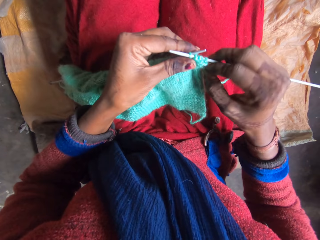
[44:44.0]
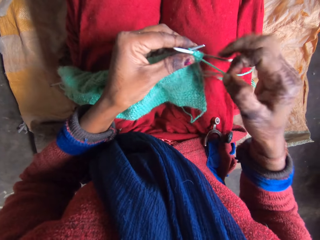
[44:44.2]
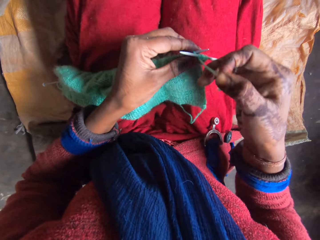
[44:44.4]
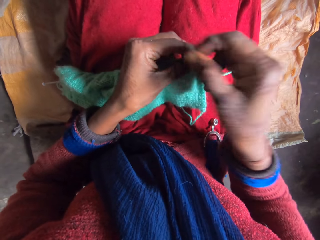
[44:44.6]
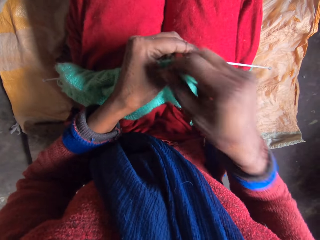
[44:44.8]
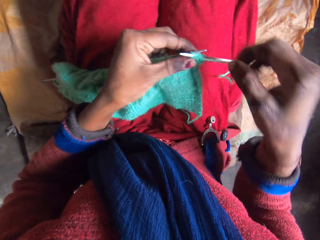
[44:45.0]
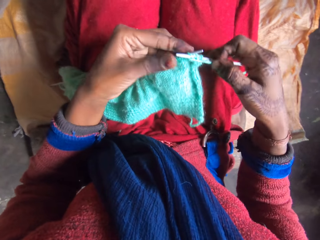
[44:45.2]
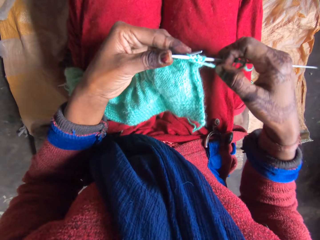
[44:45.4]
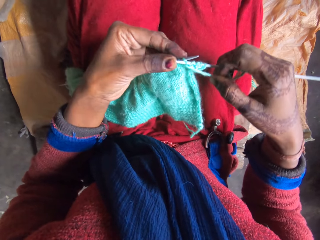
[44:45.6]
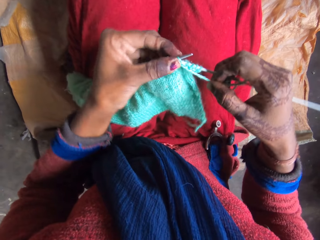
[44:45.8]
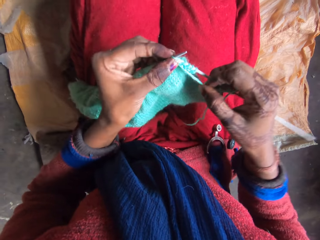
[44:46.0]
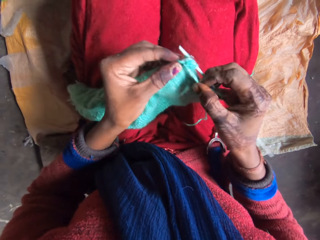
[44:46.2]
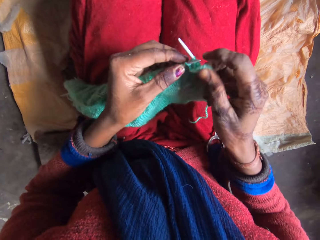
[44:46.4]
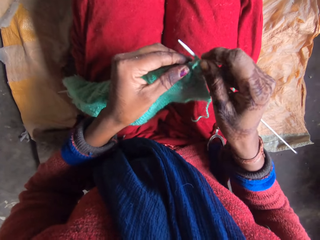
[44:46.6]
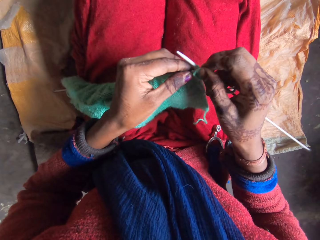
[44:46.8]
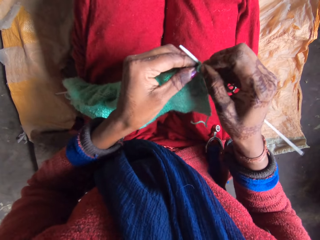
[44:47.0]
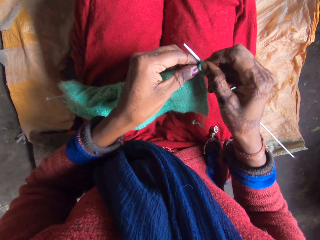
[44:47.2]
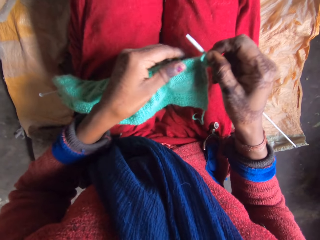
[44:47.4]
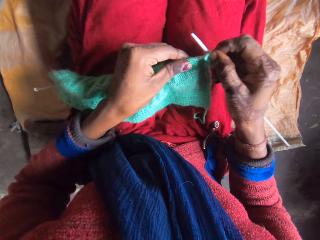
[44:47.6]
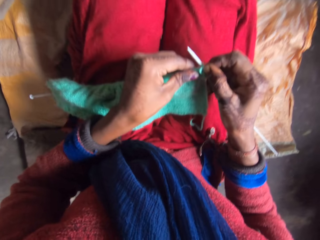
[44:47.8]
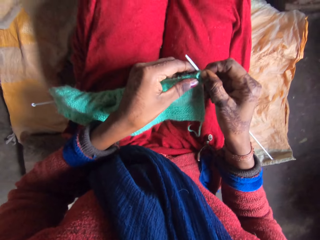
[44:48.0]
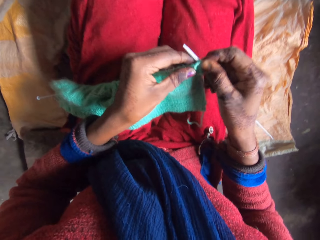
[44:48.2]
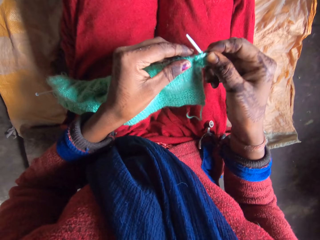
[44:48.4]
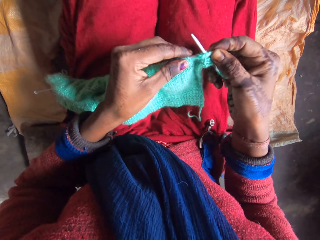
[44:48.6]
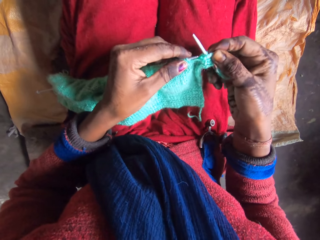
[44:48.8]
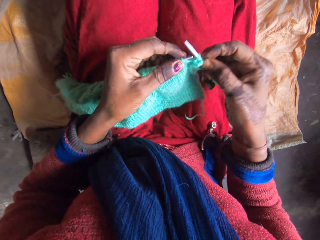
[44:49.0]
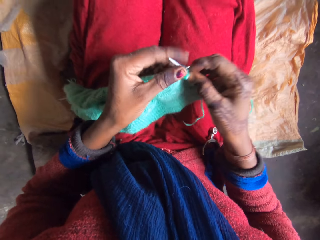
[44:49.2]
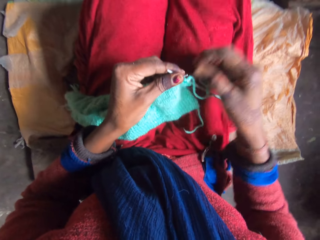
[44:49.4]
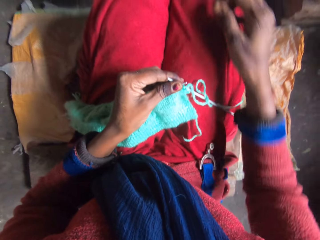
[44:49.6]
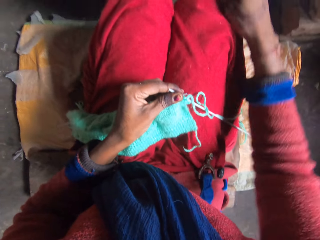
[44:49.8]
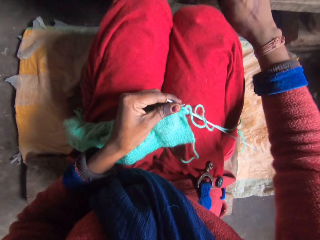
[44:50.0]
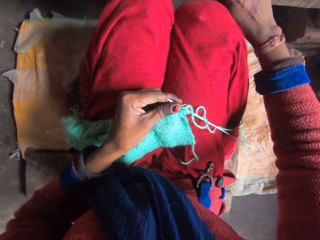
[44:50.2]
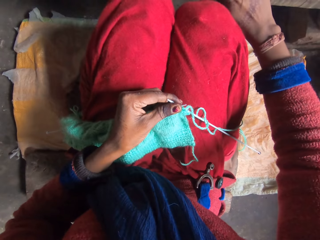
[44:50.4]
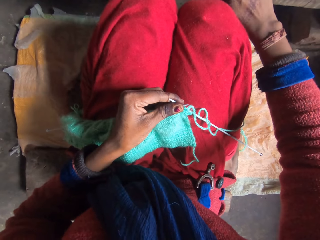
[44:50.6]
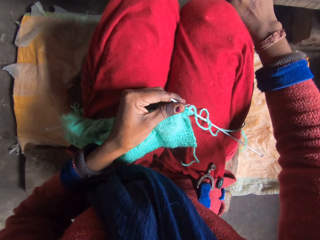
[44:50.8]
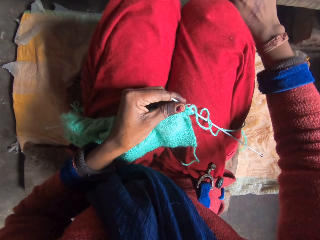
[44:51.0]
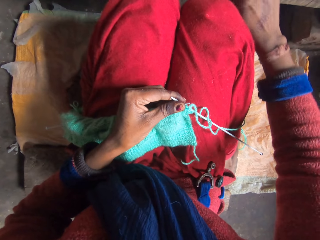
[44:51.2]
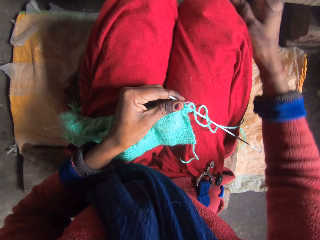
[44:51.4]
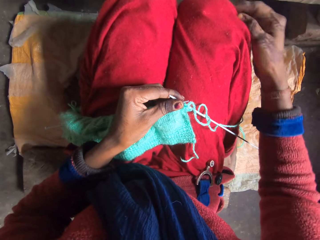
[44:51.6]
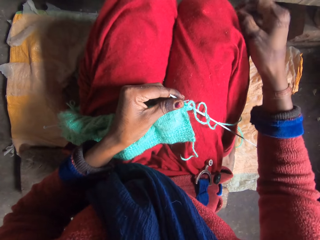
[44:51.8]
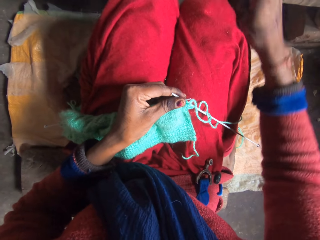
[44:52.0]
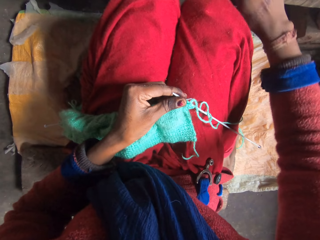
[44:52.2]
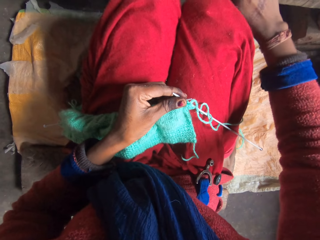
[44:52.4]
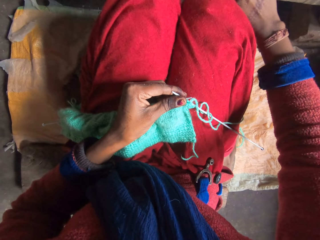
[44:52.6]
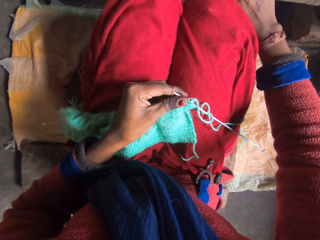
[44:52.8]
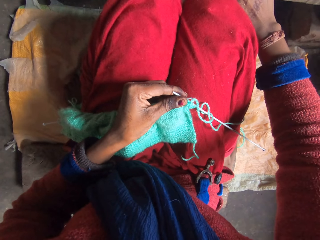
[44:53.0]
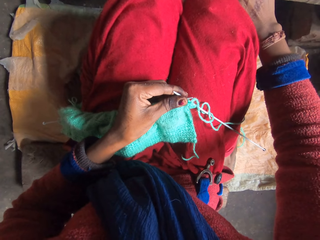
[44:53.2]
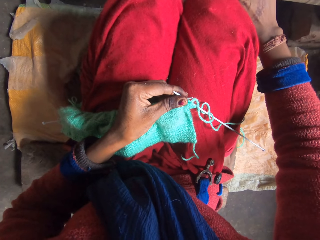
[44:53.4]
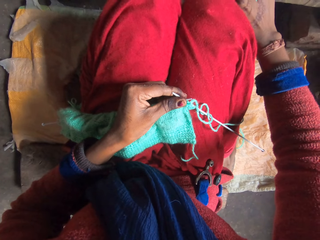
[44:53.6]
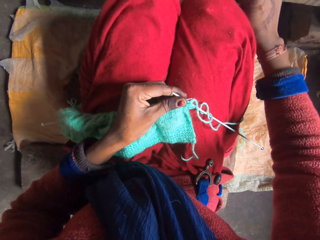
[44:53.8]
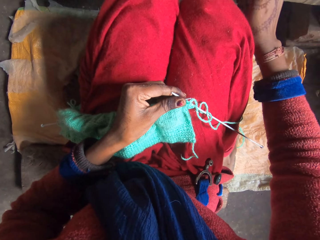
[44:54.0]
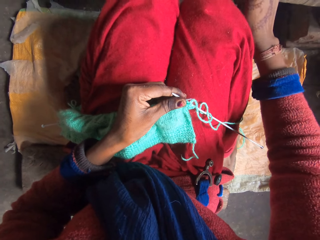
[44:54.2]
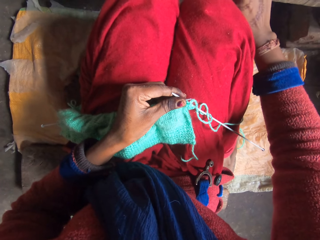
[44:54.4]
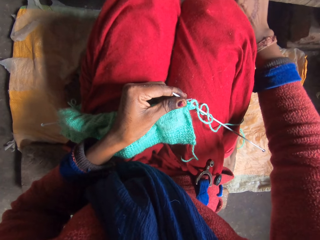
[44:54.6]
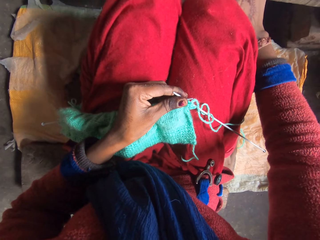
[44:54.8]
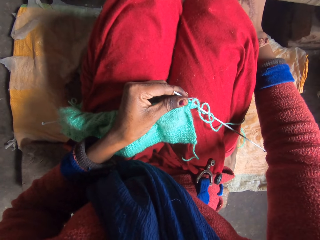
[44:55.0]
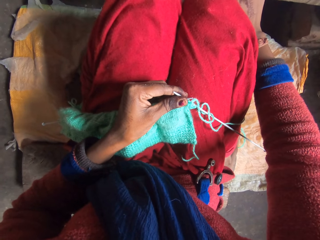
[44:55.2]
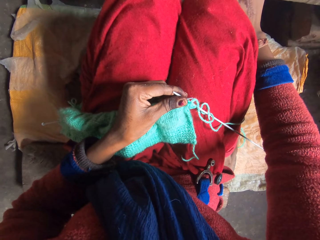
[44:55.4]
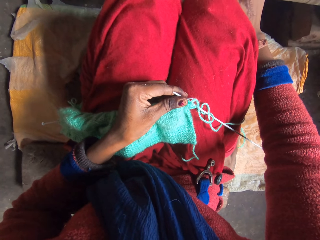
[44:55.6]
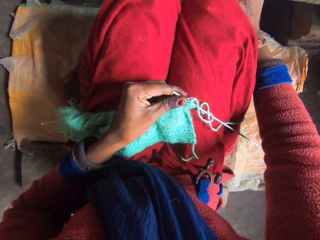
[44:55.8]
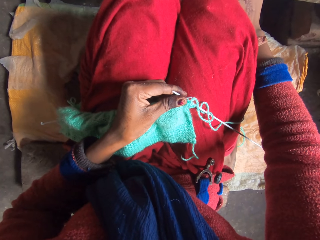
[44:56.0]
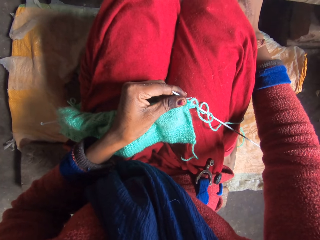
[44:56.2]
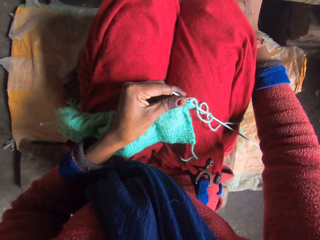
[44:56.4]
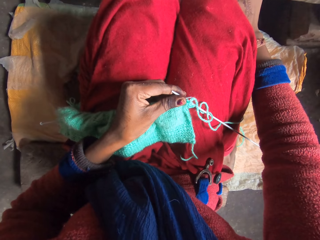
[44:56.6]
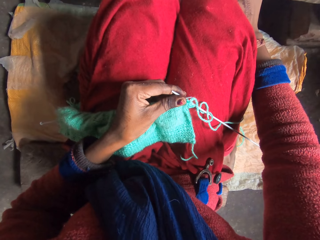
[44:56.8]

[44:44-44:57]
The camera wearer straightens a fabric. She operates the phone on the table with her right hand. She cleans her right hand on her cloth. She operates the phone on the table with her right hand.

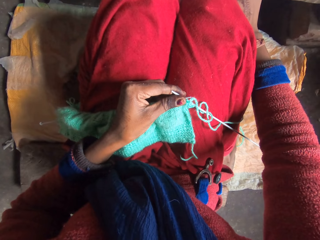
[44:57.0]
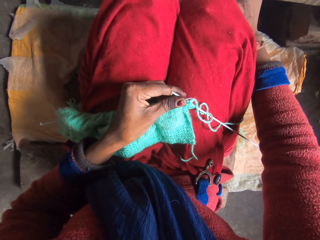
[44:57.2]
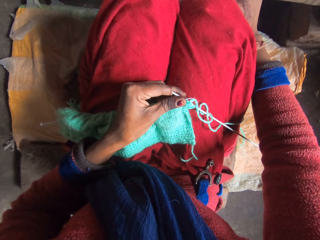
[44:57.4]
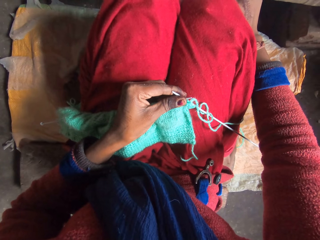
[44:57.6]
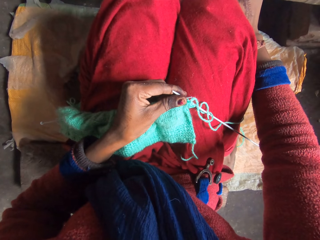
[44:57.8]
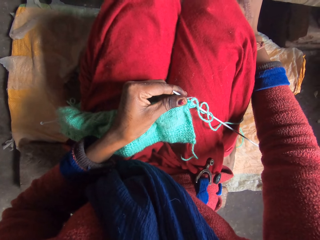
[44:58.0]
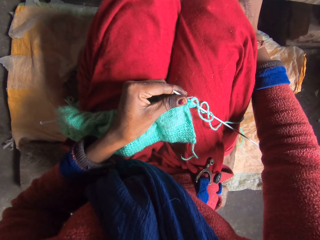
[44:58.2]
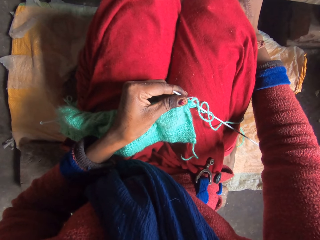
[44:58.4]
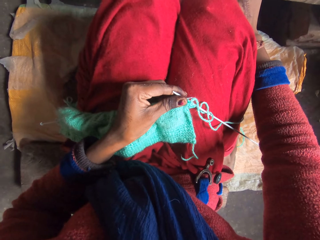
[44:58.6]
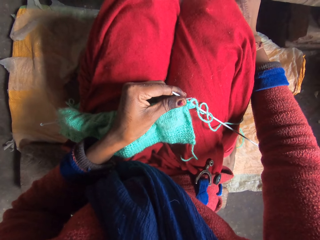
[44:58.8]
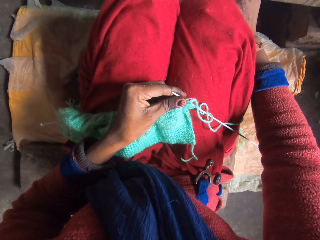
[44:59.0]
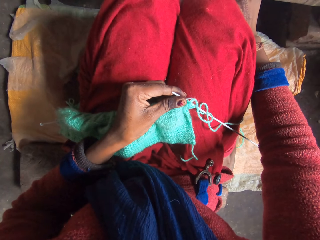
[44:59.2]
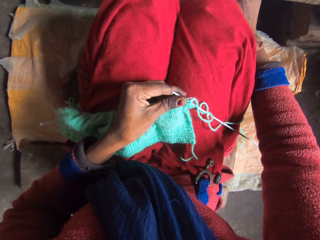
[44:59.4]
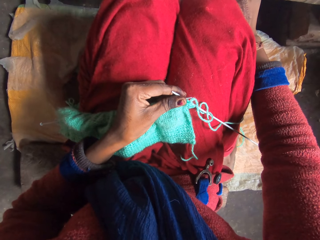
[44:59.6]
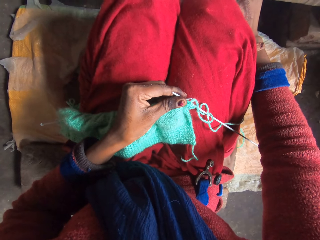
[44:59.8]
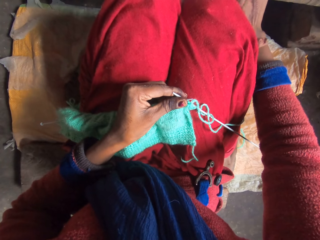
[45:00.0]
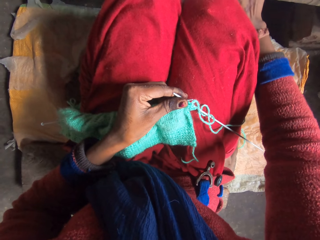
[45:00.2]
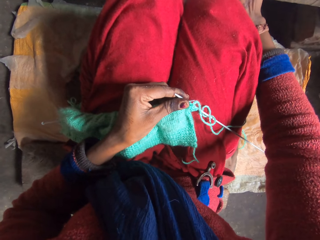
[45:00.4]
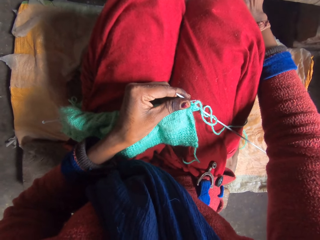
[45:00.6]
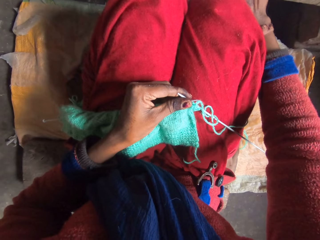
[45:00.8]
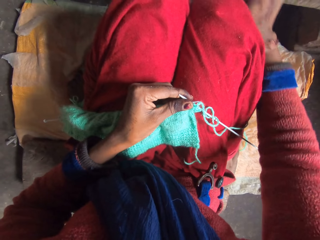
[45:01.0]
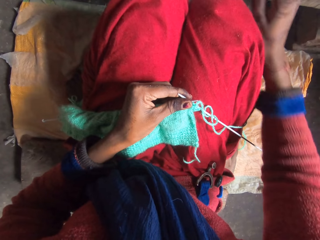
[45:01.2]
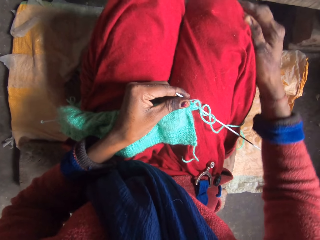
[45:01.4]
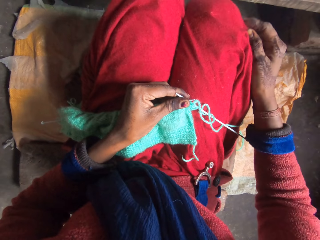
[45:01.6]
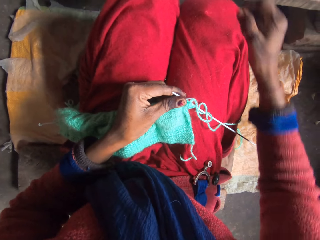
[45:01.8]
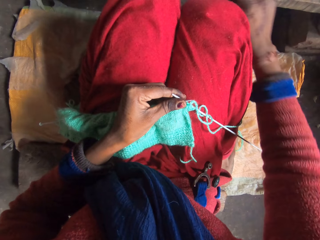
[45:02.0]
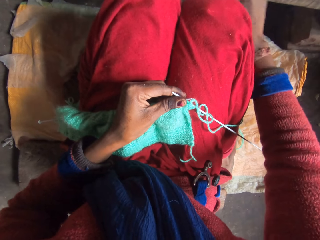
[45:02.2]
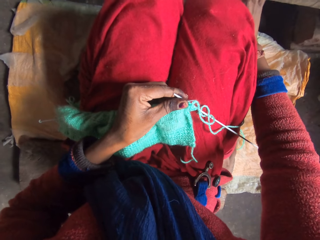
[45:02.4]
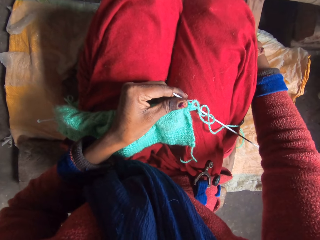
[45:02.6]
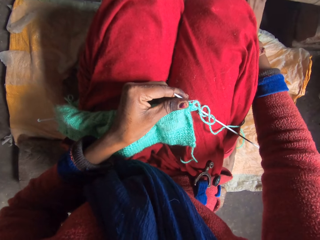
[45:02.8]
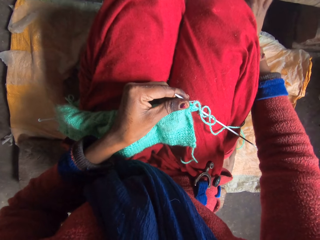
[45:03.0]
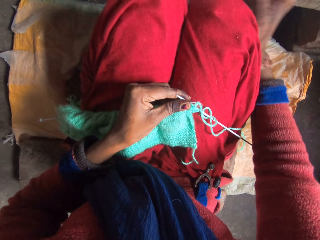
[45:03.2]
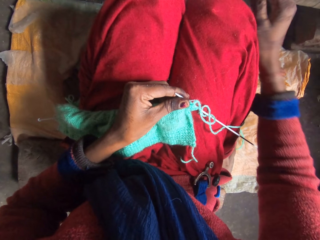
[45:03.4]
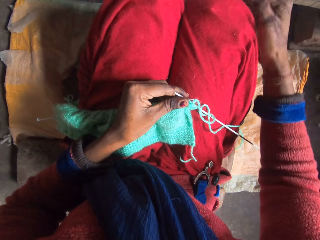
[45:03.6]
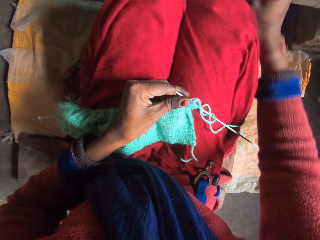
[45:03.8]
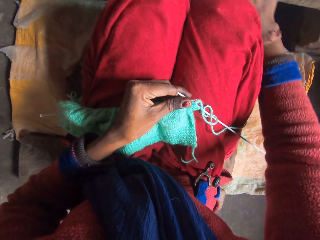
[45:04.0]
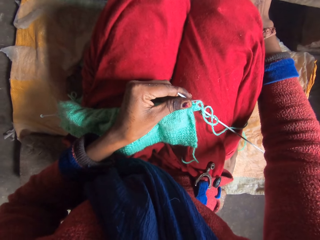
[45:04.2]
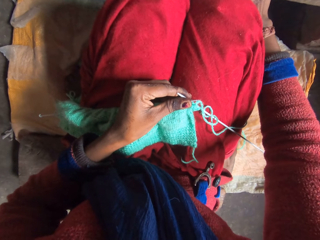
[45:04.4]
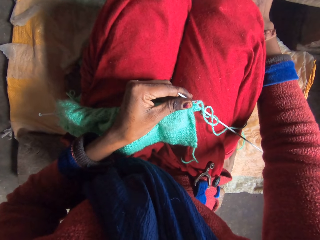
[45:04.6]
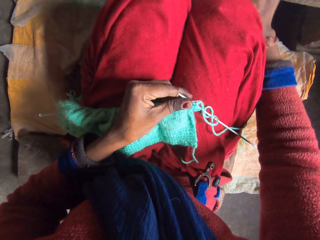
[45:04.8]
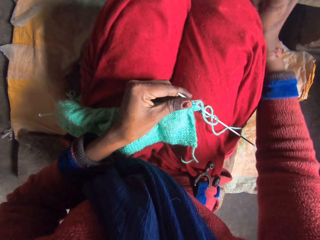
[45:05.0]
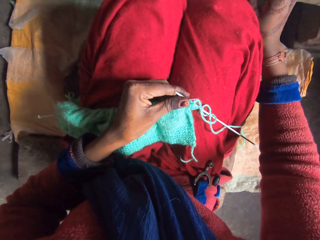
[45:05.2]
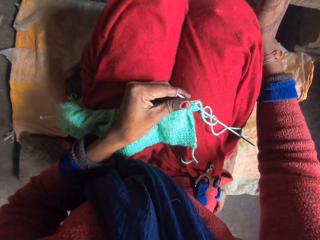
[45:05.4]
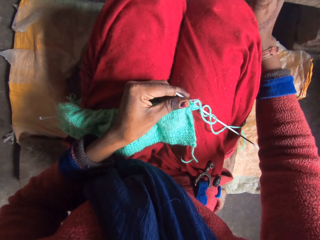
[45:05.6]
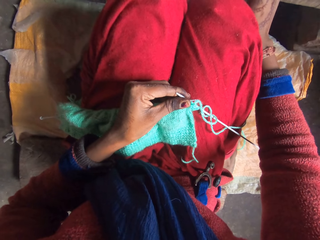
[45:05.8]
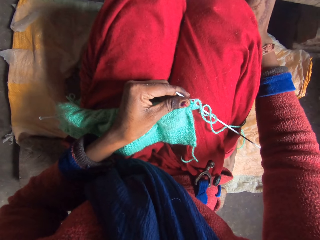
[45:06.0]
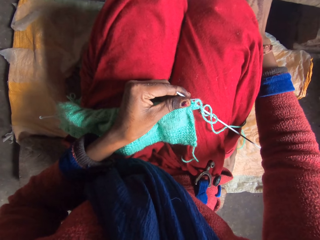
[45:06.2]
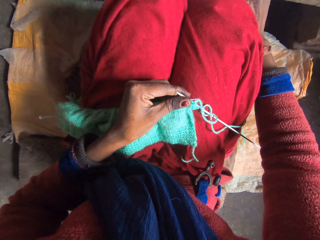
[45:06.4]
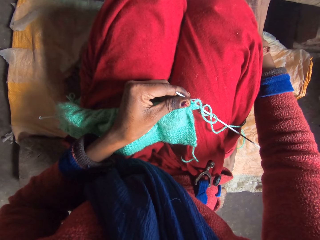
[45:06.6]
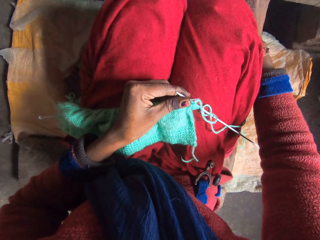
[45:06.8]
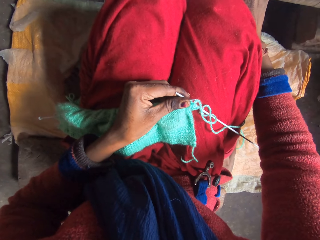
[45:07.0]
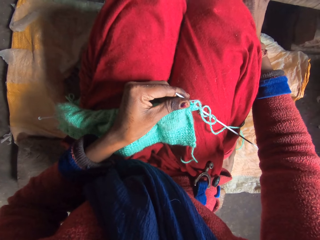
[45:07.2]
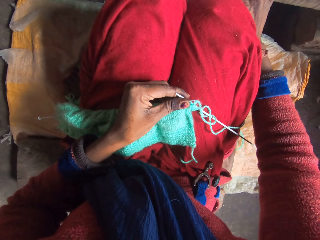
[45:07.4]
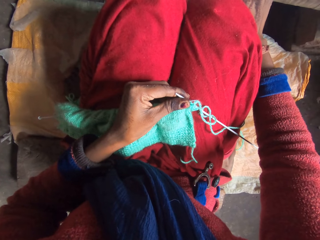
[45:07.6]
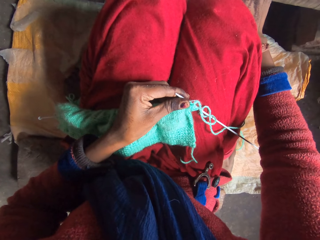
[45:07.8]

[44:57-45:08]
The camera wearer cleans her right hand on her cloth or dress. She operates the phone on the table with her right hand. She wipes her fingers on the dress. She dials the phone.
